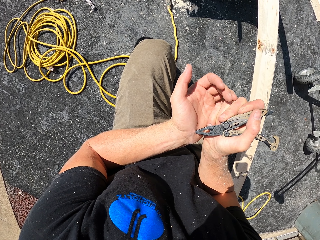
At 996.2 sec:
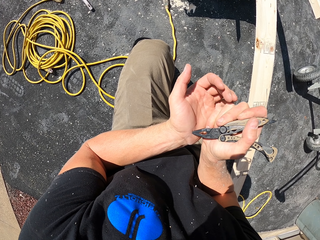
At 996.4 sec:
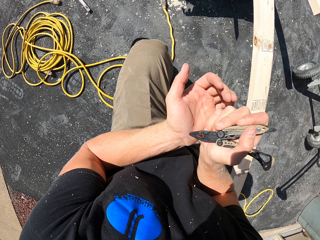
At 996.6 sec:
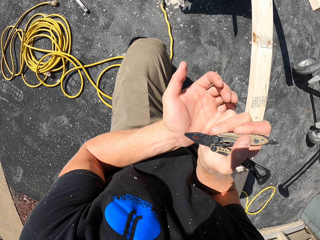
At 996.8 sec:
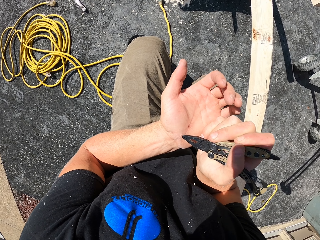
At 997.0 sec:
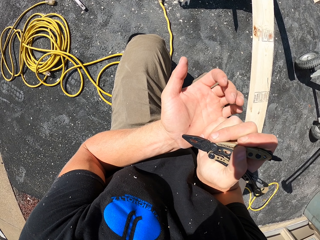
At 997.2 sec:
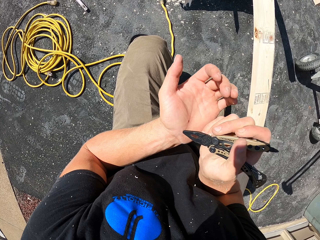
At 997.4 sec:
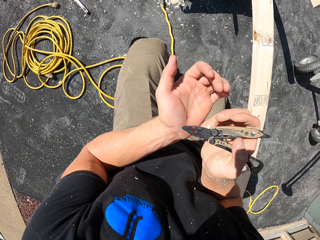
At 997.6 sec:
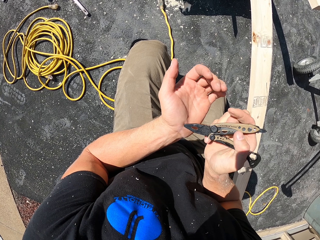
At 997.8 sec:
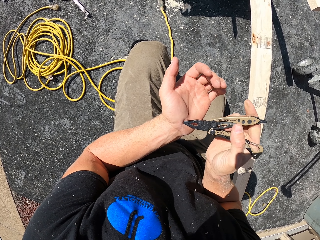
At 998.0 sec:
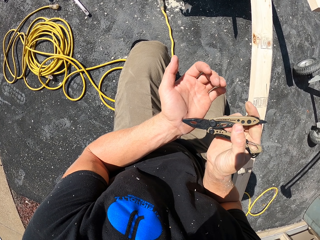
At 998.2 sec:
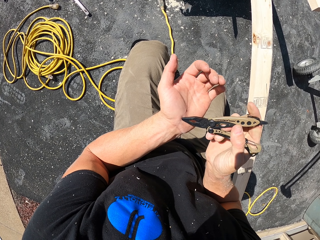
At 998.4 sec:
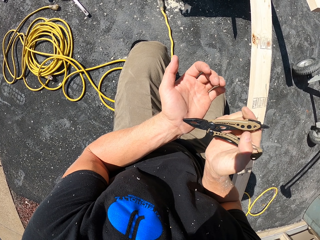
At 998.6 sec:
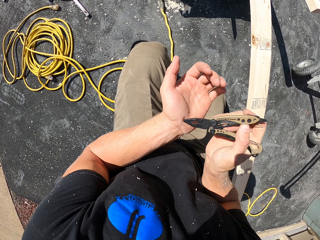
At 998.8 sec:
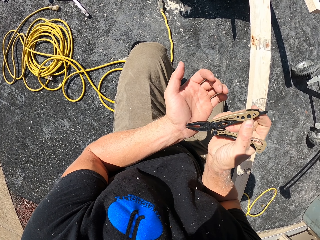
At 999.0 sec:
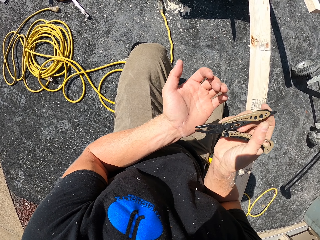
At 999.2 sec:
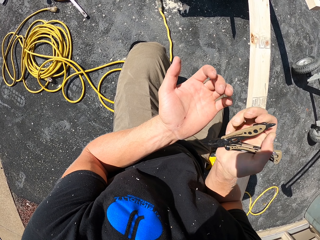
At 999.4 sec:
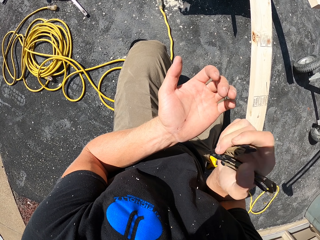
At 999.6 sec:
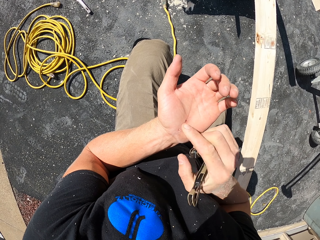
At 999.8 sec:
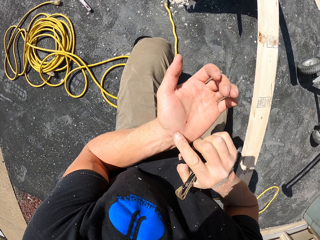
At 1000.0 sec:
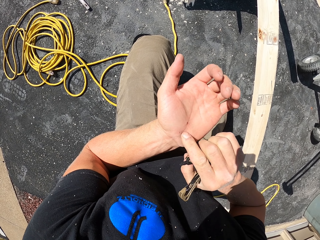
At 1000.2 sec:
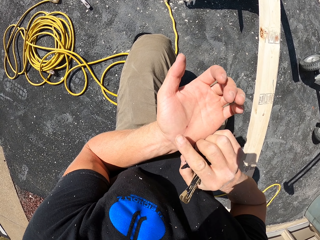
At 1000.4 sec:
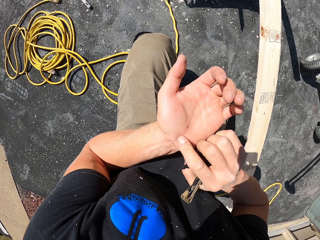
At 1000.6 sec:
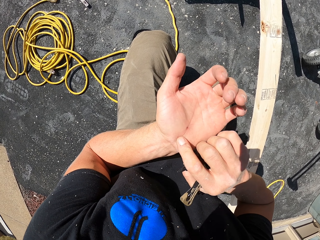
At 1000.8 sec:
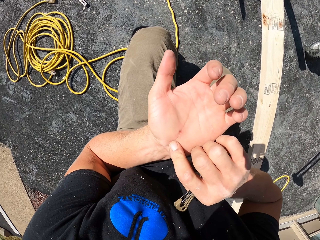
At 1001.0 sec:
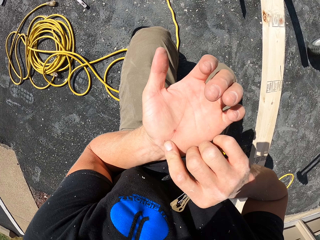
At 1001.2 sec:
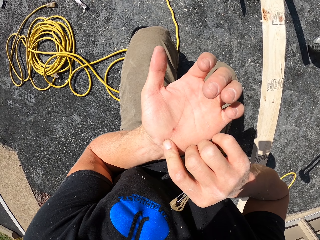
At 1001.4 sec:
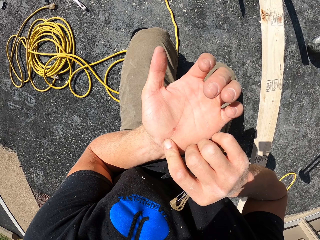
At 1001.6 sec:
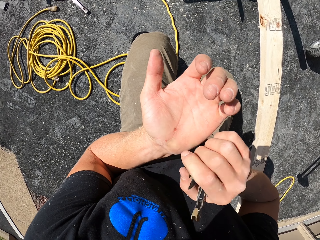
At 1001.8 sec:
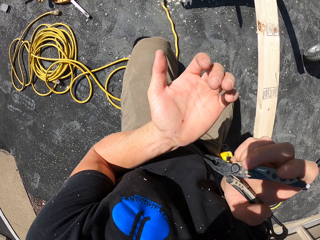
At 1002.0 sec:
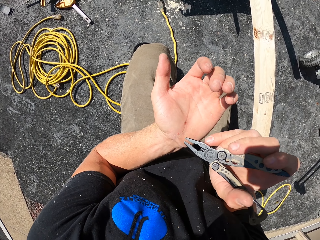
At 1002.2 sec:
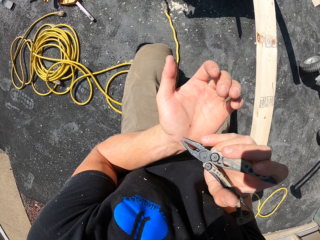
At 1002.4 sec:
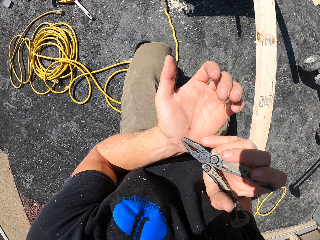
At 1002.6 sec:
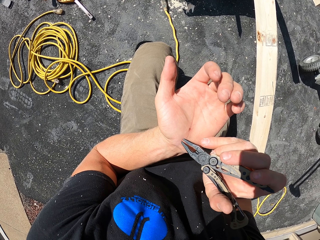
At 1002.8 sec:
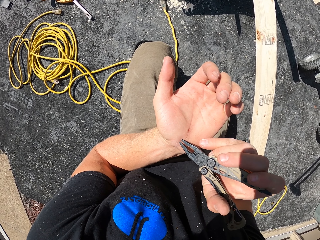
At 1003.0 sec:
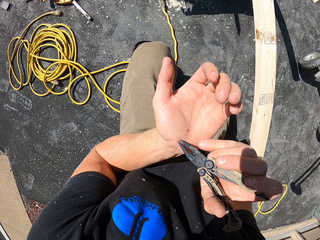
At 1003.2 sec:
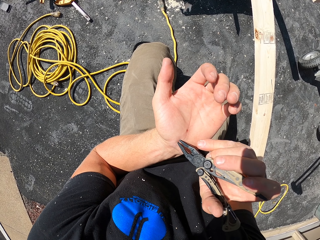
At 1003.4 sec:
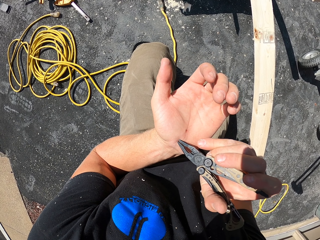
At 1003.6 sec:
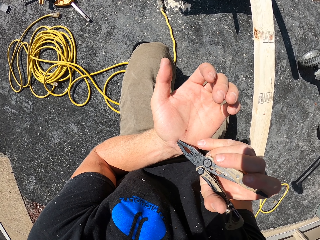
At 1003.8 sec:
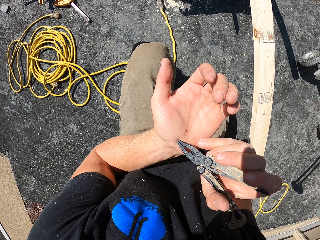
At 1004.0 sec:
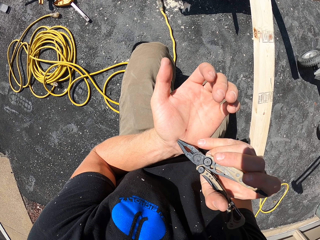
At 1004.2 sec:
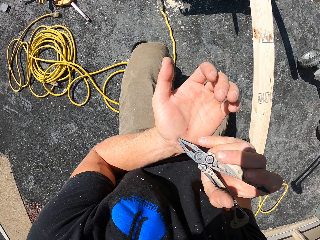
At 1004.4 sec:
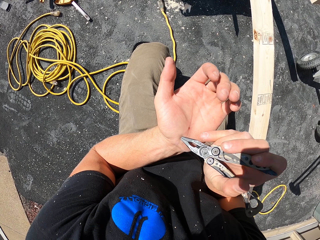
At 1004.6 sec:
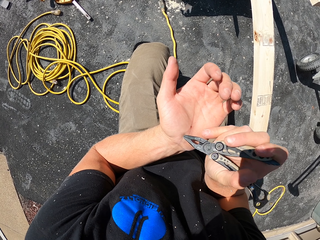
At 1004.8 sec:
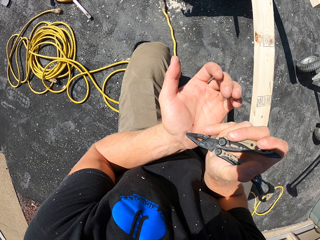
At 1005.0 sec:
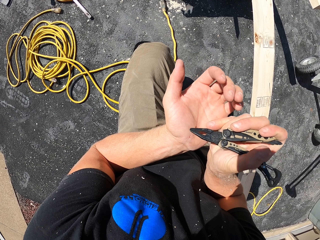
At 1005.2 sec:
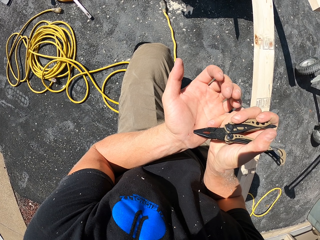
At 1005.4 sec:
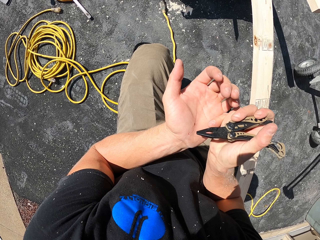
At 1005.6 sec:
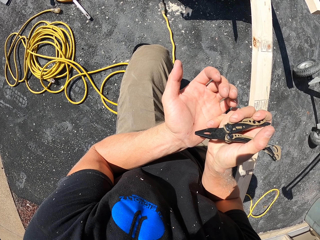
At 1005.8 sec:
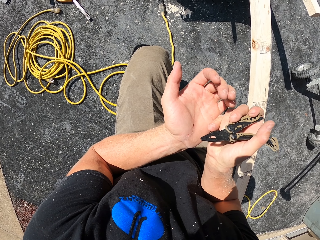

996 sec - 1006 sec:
The camera wearer touches the left hand. They pick the piece of wood from the hand.

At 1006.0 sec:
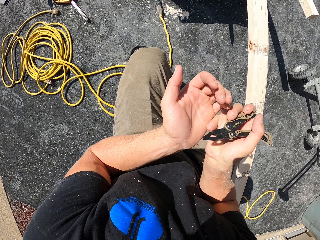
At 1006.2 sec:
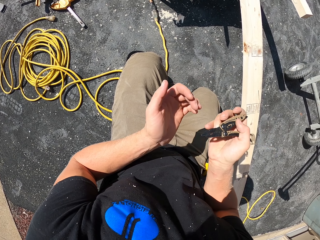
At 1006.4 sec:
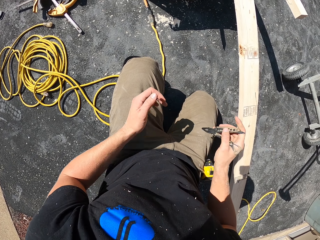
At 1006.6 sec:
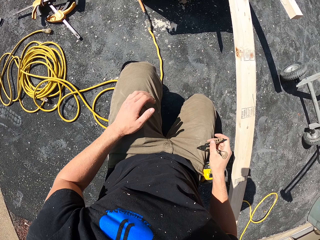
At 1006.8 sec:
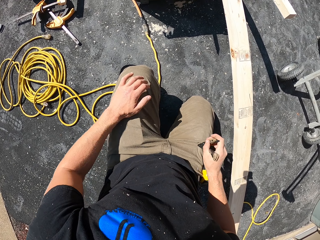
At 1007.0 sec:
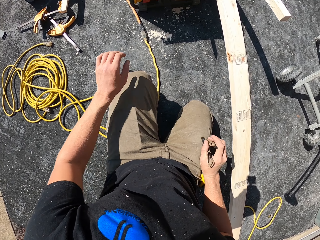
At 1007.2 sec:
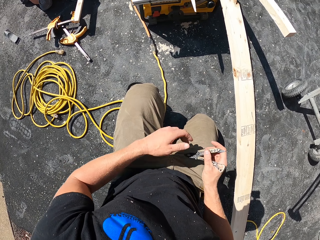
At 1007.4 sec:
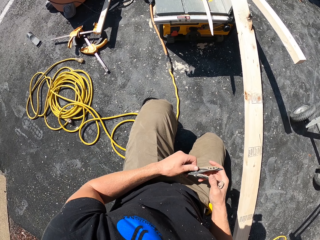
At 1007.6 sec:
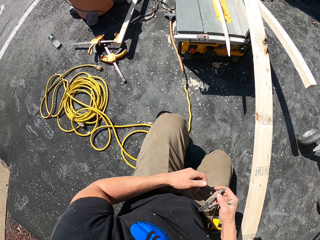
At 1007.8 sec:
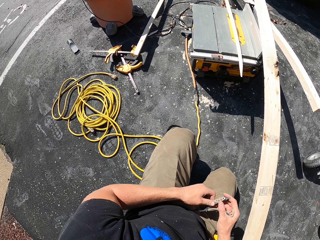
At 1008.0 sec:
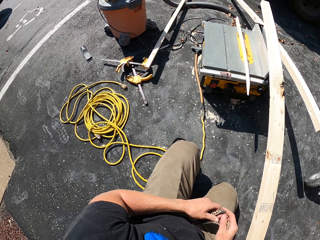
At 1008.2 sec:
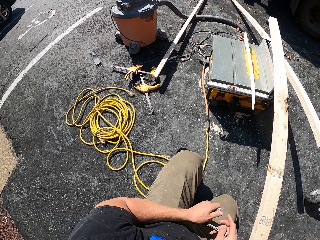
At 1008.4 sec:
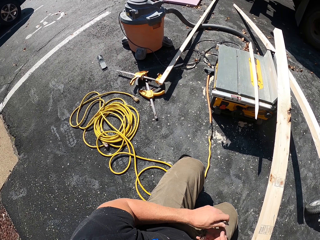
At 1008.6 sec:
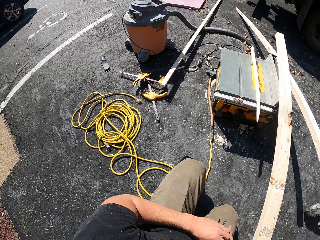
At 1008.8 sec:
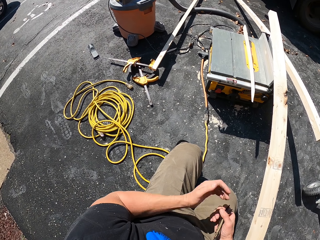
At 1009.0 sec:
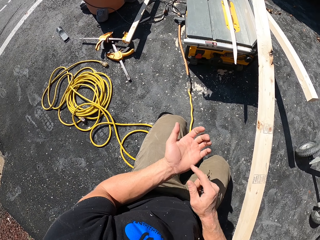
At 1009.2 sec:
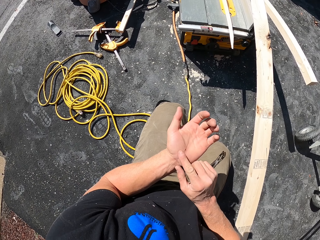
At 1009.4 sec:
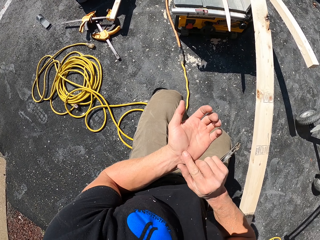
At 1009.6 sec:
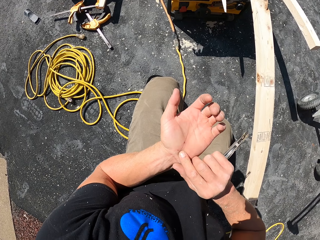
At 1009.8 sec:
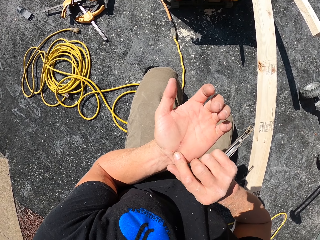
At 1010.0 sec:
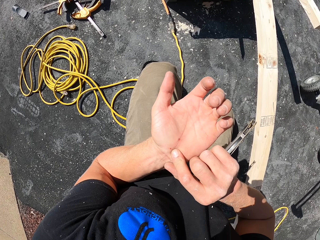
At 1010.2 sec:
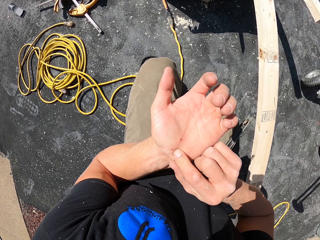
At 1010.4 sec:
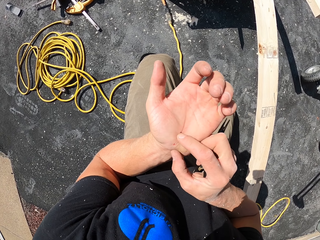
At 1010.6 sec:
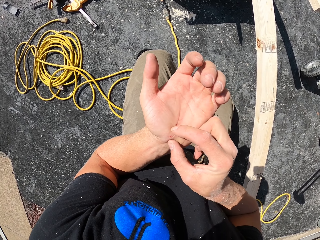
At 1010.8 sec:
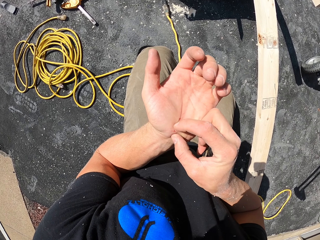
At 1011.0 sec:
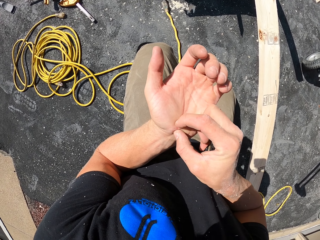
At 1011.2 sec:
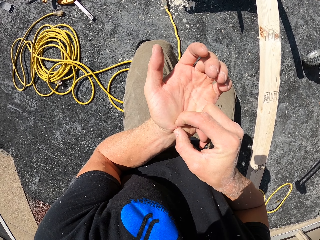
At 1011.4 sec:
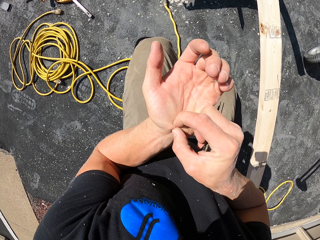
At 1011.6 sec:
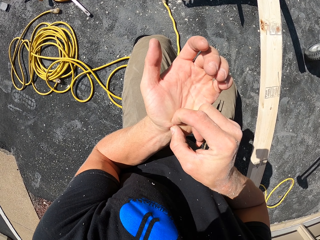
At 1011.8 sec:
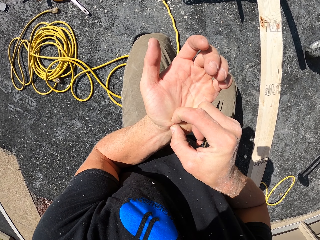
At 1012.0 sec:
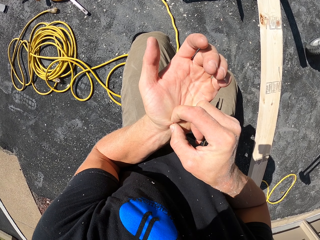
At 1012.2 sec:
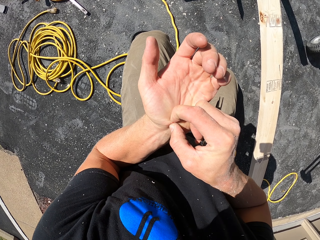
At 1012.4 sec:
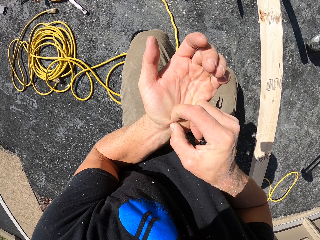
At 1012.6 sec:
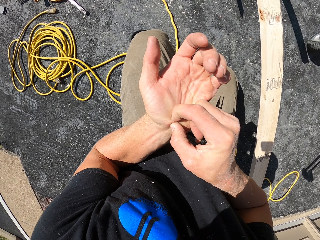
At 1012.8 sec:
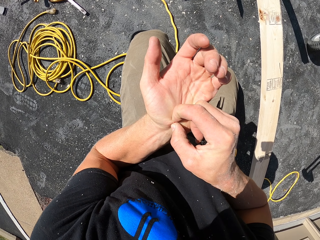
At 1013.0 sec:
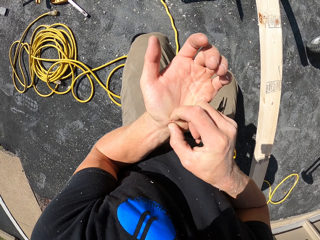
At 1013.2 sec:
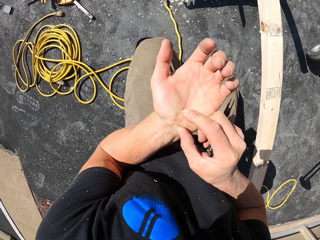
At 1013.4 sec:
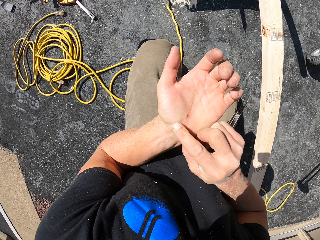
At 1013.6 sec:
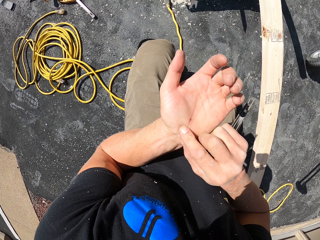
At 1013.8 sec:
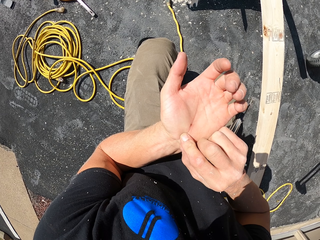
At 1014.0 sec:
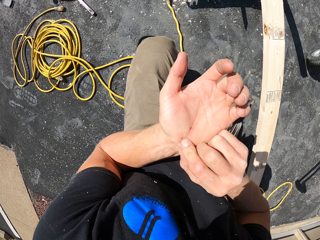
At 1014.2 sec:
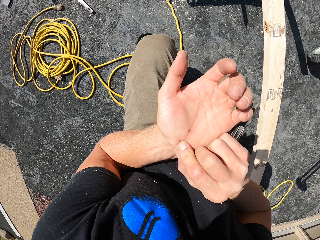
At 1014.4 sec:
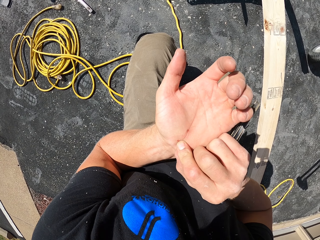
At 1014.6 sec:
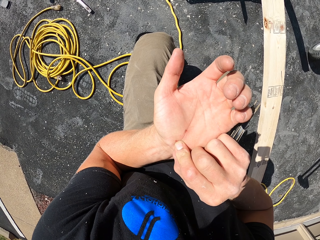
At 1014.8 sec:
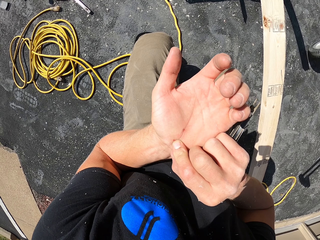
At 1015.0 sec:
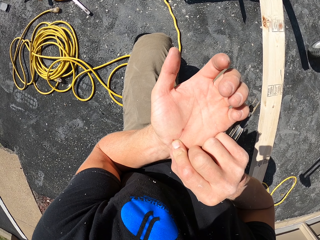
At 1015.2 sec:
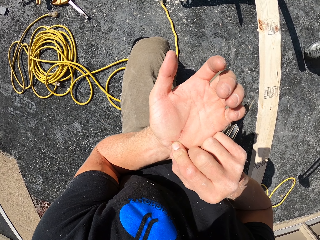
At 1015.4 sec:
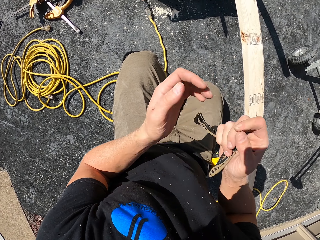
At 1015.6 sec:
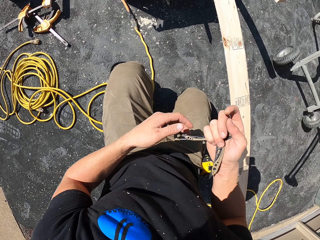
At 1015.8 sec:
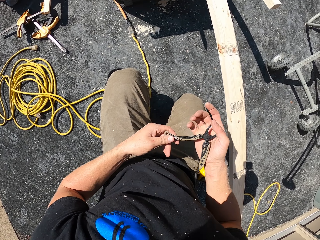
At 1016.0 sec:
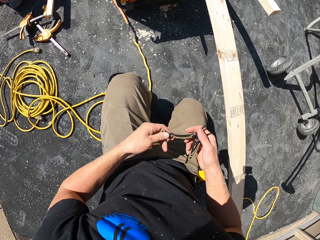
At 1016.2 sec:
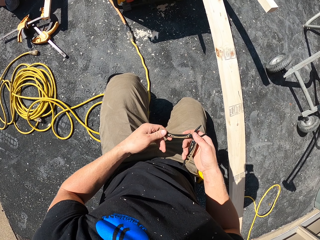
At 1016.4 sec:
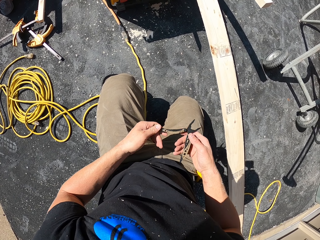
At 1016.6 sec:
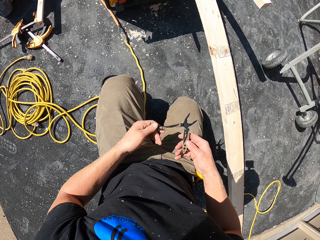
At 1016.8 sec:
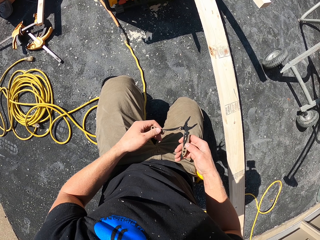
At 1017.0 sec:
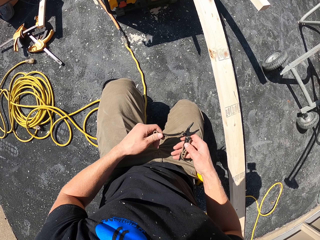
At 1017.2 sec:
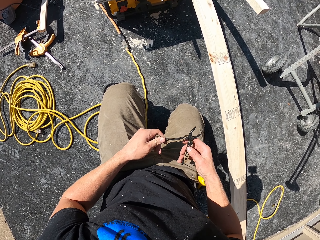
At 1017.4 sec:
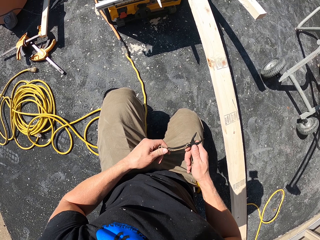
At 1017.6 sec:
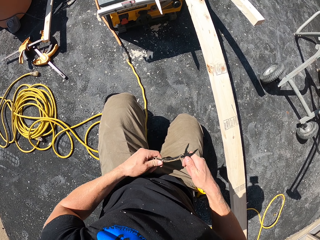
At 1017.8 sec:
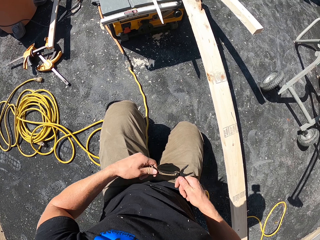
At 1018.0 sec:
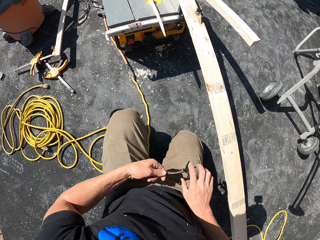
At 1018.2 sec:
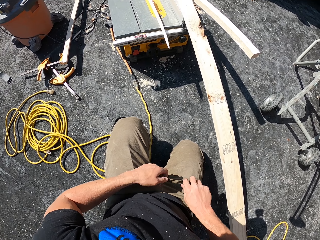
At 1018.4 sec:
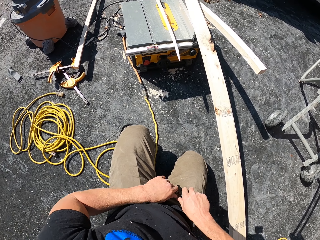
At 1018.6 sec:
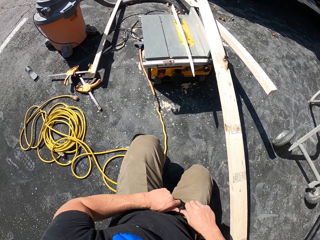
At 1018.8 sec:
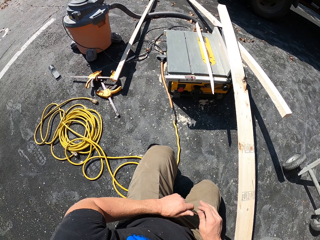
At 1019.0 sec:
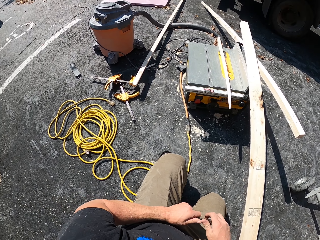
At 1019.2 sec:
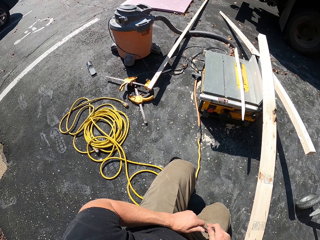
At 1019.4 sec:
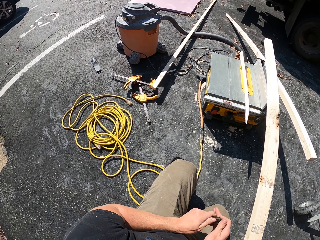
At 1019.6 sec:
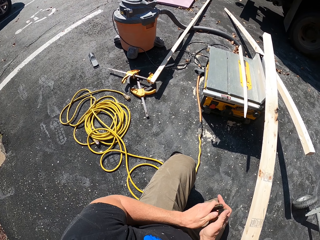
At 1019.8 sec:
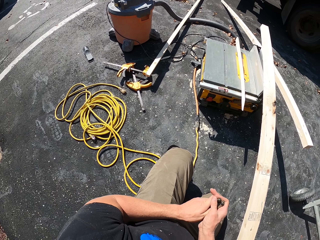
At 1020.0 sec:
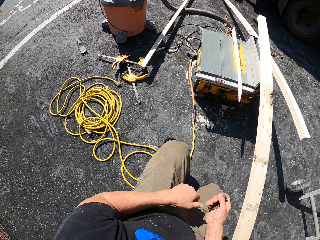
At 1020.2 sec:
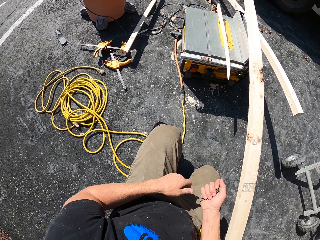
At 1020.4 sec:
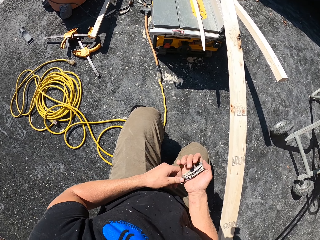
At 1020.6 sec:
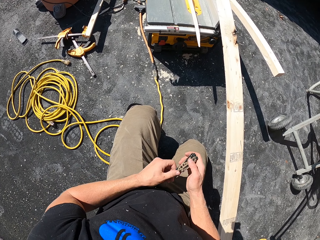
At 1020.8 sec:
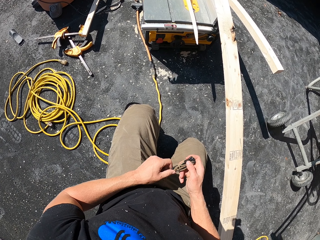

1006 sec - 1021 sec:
The camera wearer wipes the hand on the trouser. They fold the knife. They touch the left hand. They pick wood particles from the left hand with the right hand. They adjust the multitool. They fold the knife.
